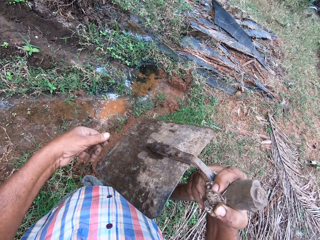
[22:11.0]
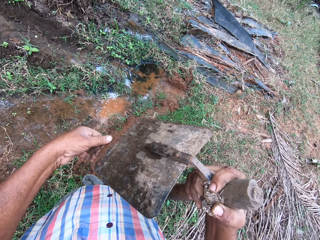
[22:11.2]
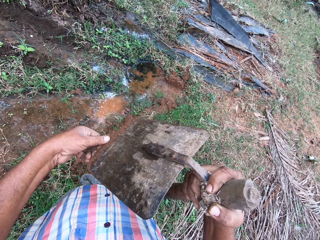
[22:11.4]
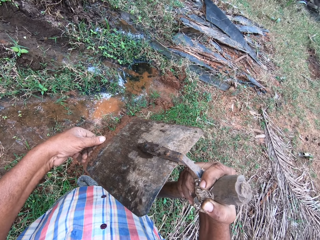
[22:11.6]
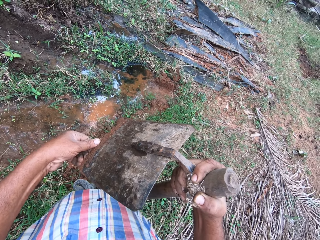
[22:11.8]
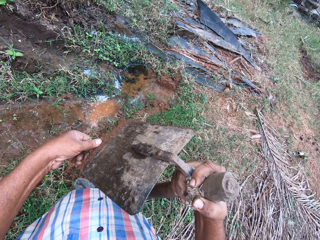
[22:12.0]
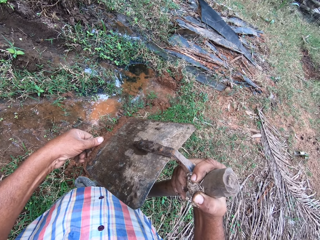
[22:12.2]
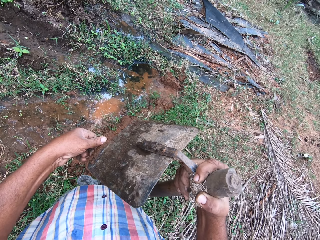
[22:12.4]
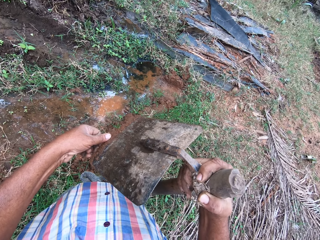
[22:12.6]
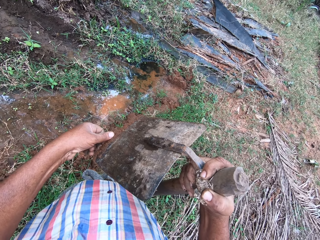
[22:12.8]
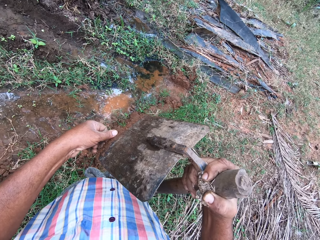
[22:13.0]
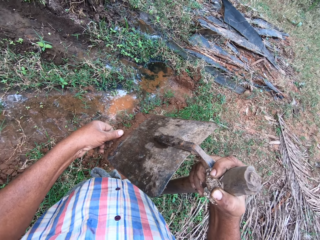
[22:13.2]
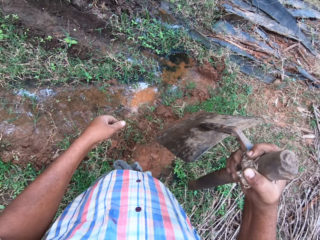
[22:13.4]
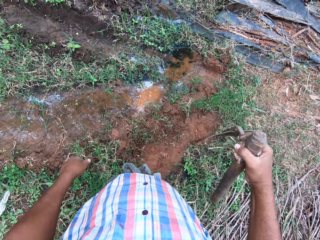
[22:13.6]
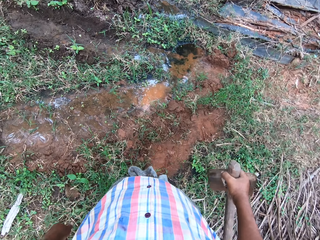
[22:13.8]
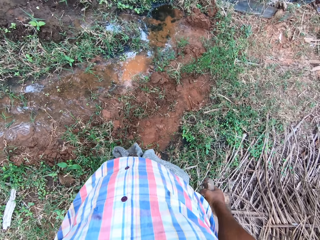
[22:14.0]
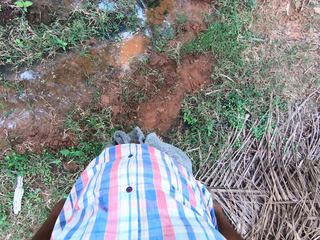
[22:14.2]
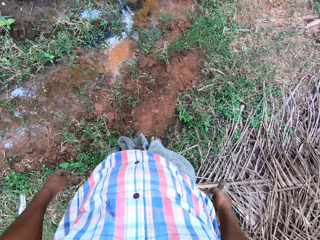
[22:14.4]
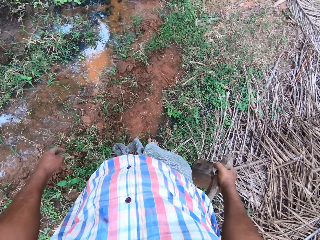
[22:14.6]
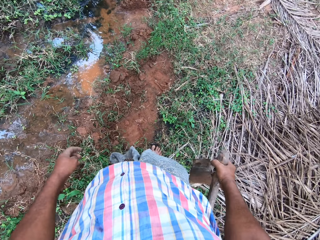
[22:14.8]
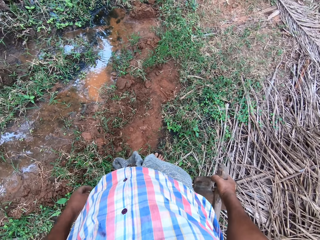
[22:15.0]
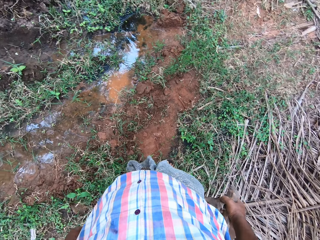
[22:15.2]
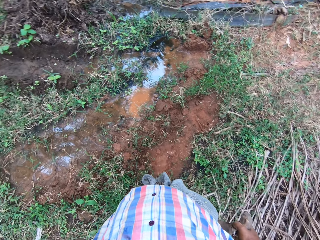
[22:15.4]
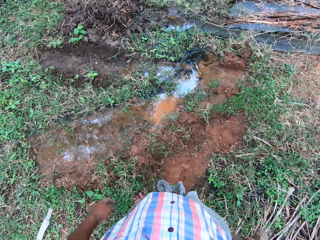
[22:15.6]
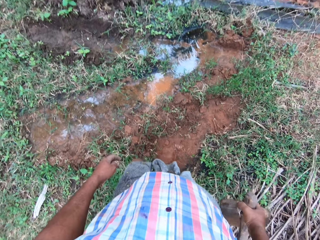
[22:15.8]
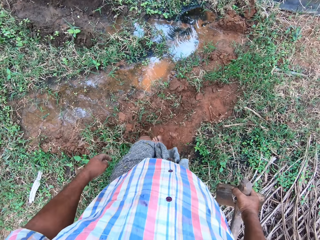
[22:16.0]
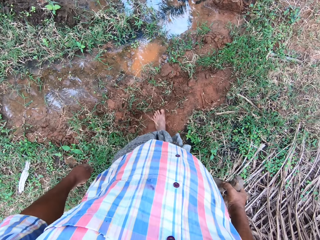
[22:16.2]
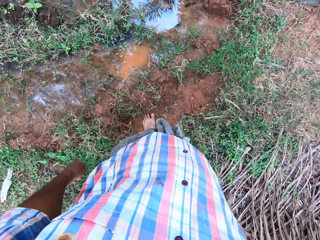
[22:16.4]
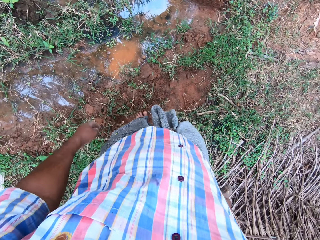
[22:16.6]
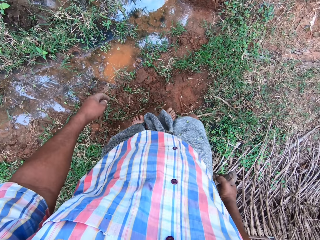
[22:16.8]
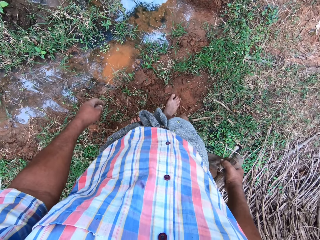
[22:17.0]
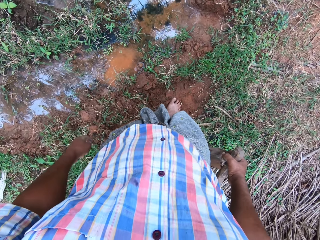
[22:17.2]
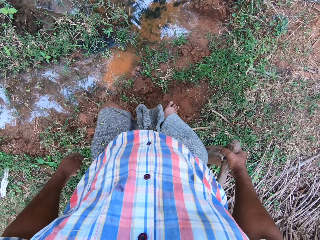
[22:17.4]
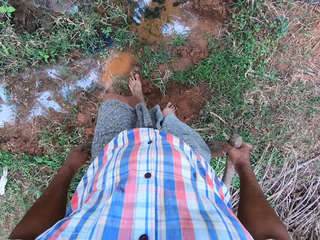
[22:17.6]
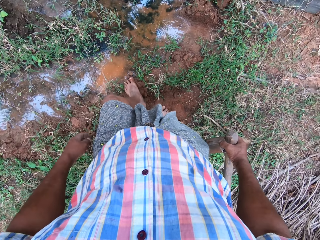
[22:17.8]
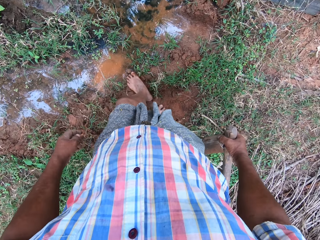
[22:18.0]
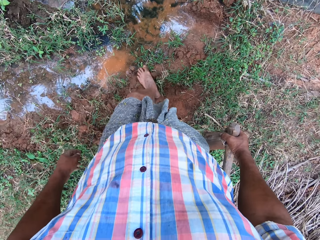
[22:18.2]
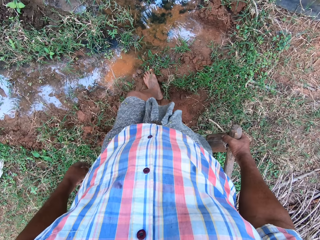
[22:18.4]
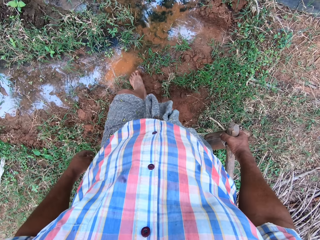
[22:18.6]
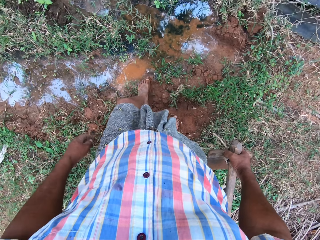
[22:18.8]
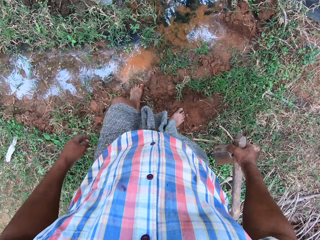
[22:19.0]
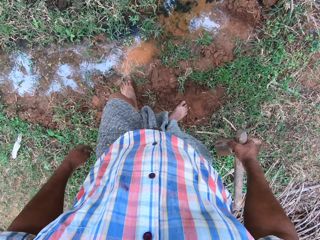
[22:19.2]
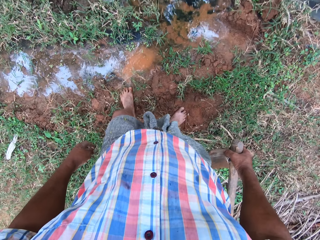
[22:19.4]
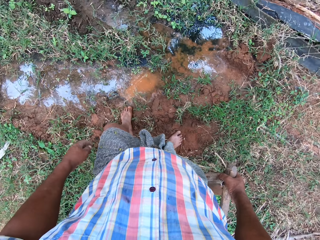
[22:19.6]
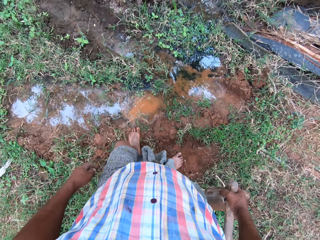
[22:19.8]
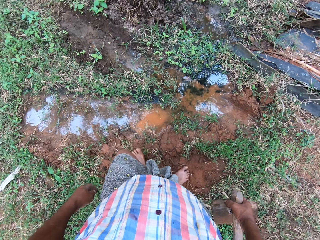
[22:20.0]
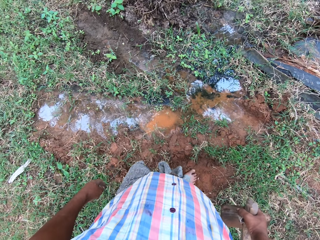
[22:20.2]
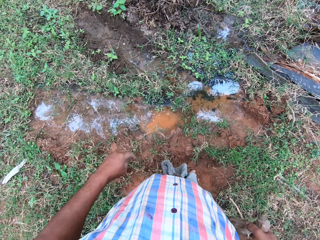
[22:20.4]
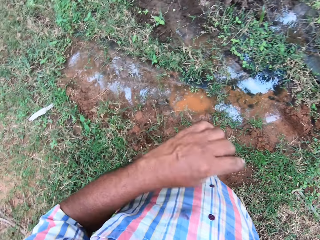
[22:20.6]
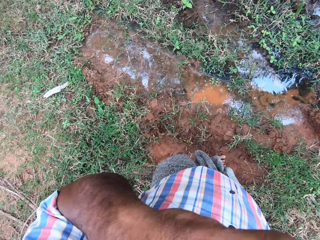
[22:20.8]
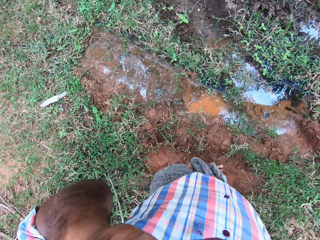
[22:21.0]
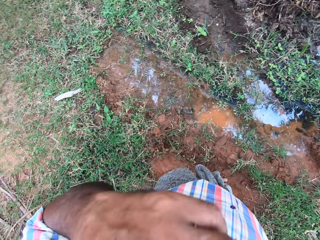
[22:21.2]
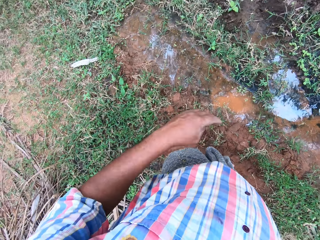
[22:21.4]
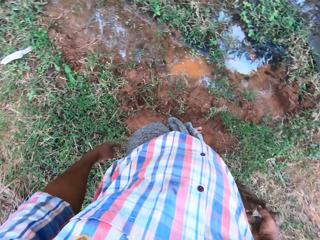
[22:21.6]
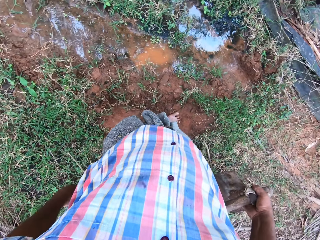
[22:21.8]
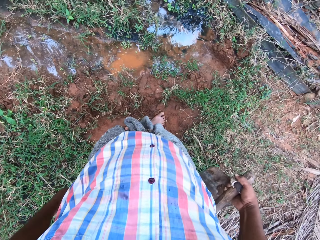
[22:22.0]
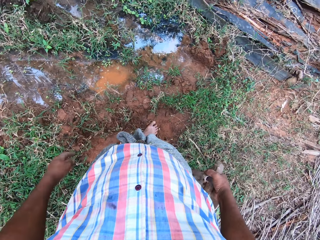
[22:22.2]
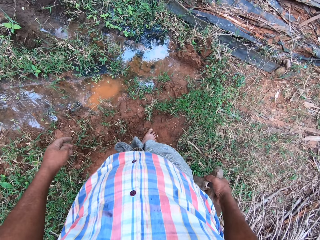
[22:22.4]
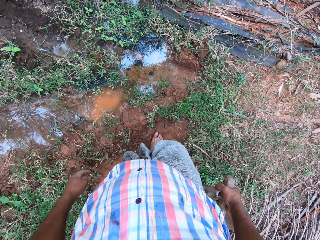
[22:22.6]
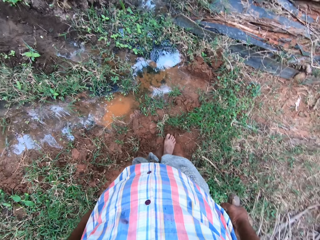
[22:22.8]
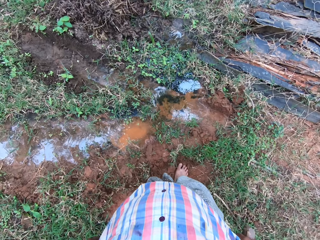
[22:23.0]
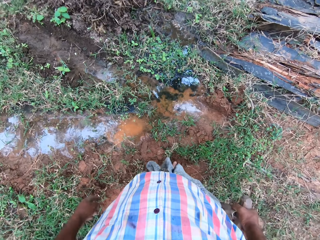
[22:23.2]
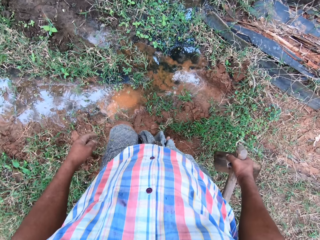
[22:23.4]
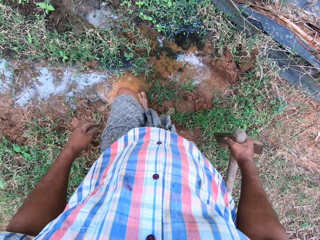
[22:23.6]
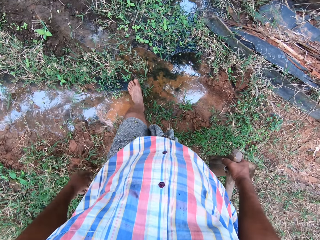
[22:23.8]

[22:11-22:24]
The camera wearer holds the hoe with the right hand. He moves forward. He presses the soil with his feet. He raises the left hand and lowers the hand.

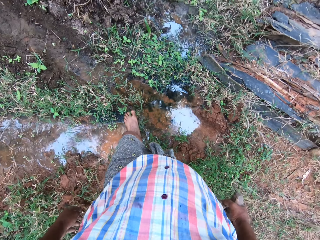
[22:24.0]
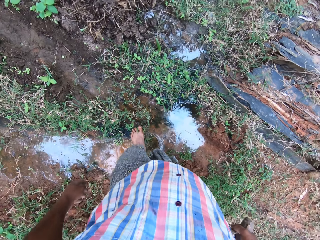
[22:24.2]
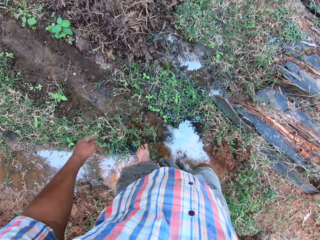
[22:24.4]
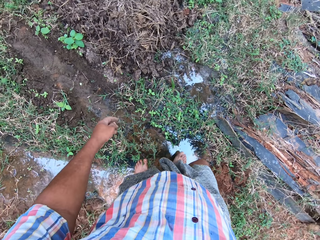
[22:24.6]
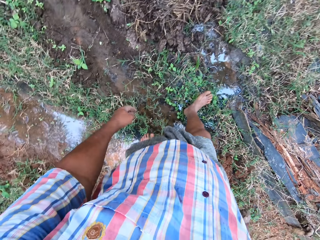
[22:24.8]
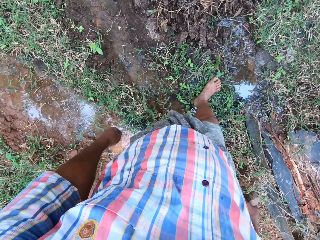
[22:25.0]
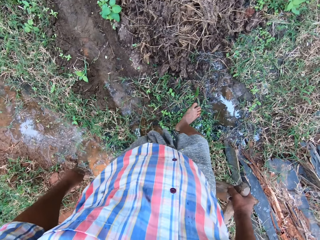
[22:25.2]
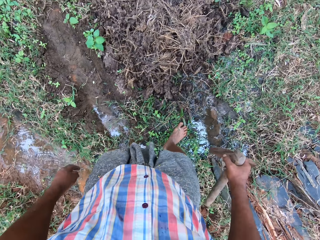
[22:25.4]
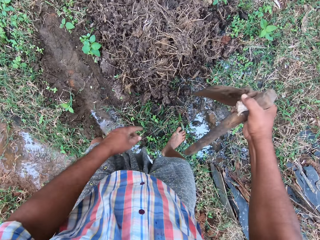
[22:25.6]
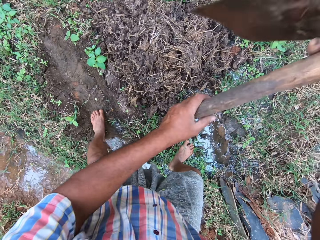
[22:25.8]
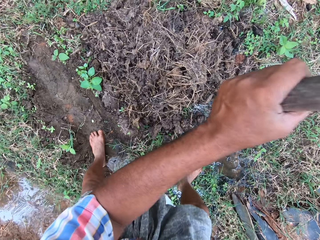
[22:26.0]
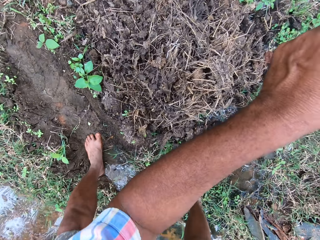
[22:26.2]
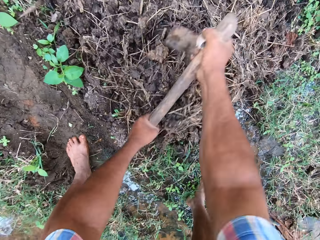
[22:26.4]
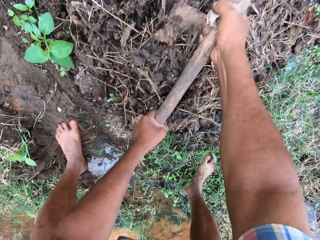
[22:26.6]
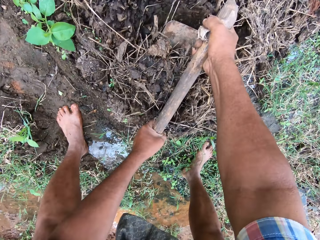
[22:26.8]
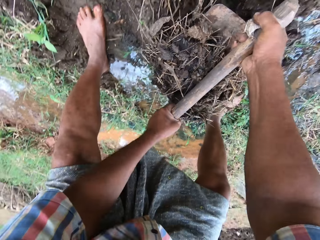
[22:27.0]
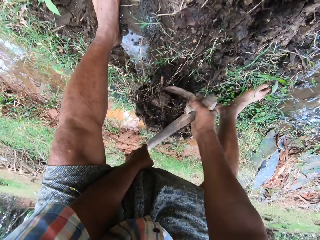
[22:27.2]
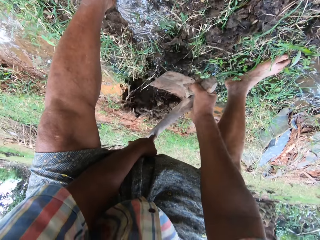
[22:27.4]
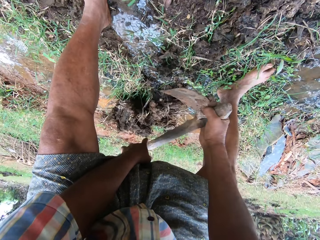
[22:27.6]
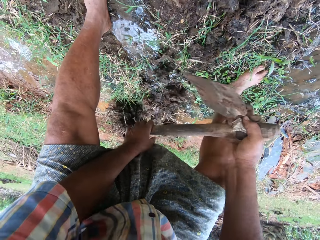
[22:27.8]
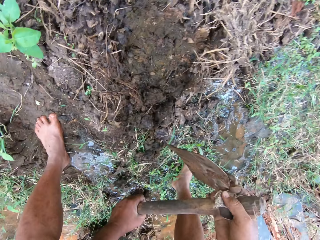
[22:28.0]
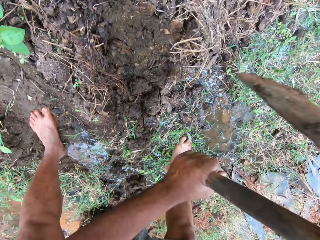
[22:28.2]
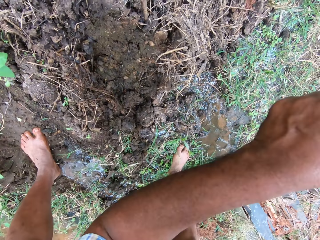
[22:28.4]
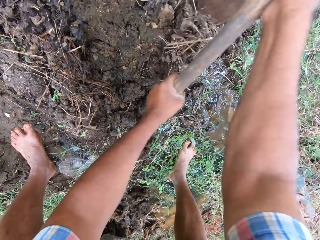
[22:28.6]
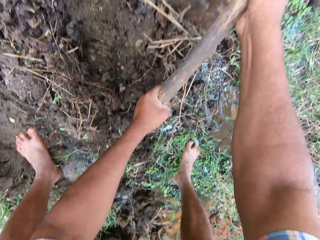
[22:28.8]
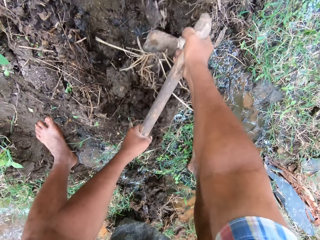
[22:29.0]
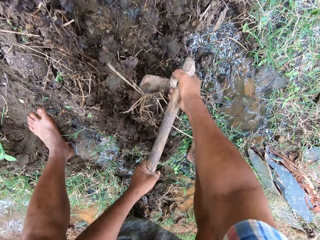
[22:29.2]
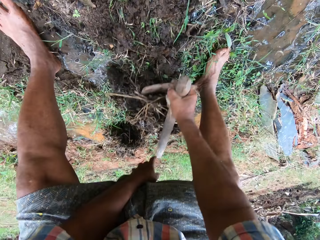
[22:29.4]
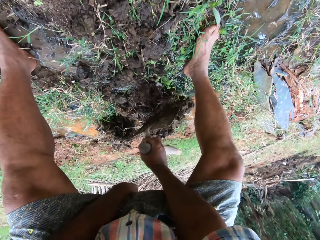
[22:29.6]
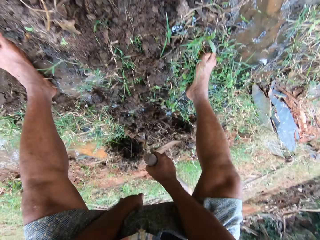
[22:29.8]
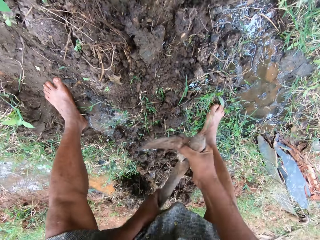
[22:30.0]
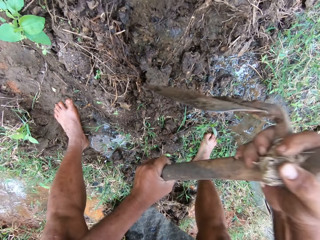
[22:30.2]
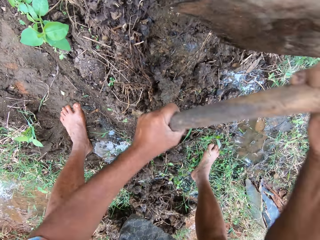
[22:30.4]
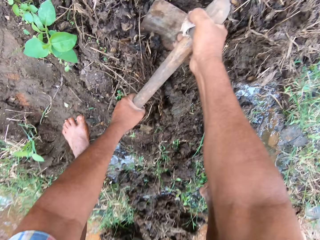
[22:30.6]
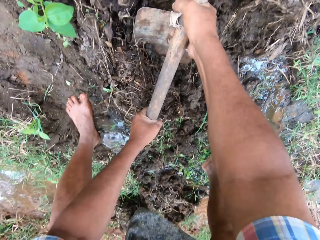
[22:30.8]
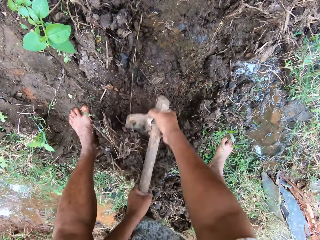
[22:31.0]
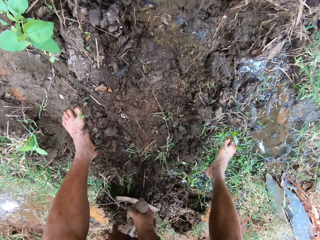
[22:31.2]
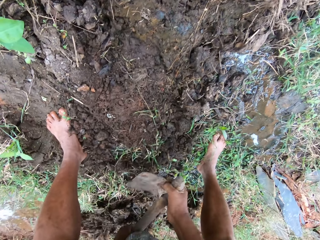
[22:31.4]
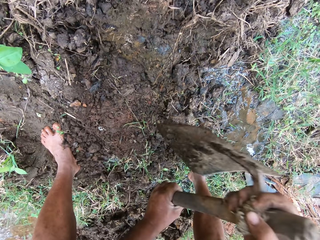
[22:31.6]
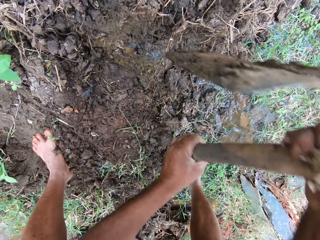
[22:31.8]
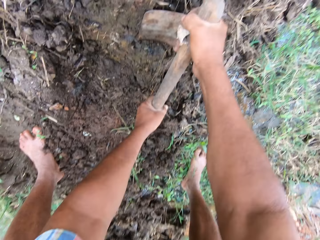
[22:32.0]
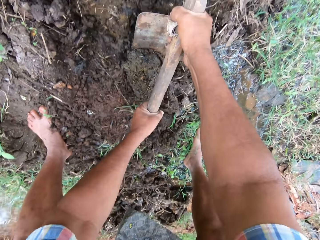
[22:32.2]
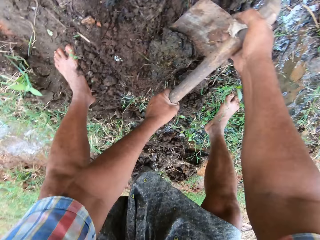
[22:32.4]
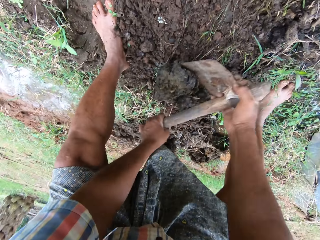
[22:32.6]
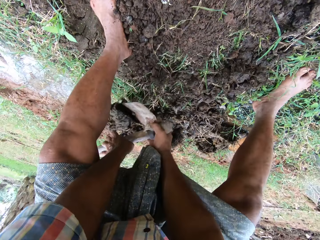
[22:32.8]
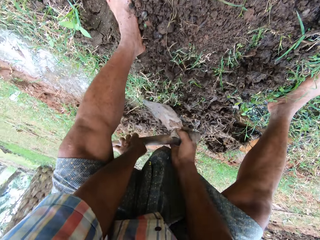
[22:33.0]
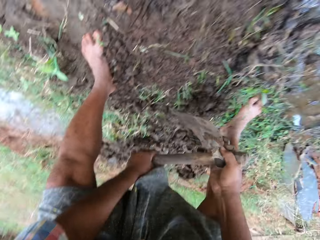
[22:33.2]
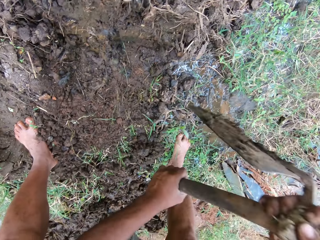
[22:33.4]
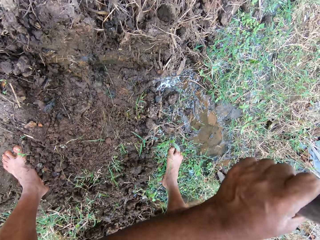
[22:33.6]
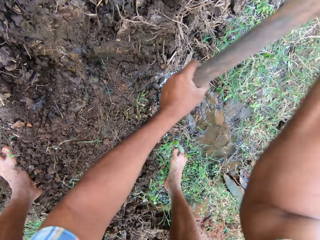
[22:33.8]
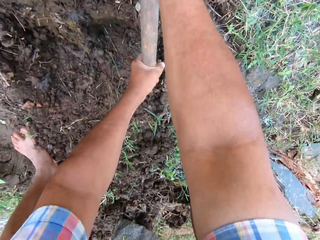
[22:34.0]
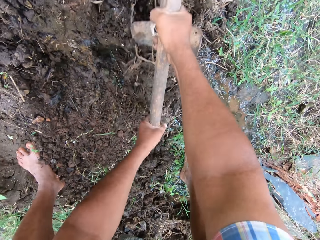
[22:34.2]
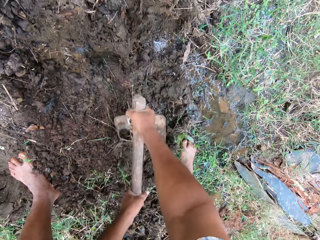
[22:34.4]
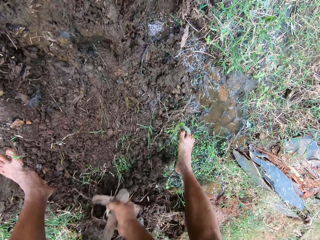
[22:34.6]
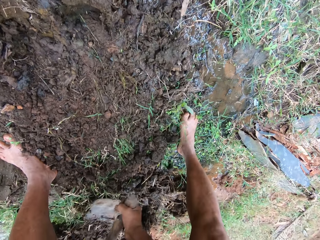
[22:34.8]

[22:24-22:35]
The camera wearer walks around the farmland. They raise the hoe, scoop the soil, and till the soil with the hoe.
